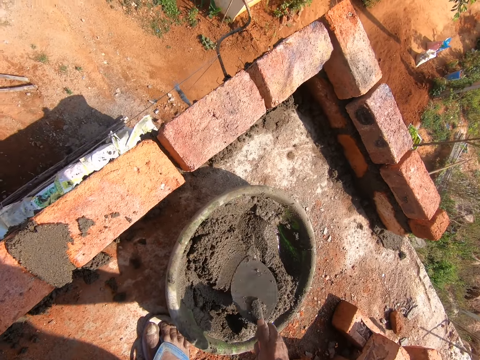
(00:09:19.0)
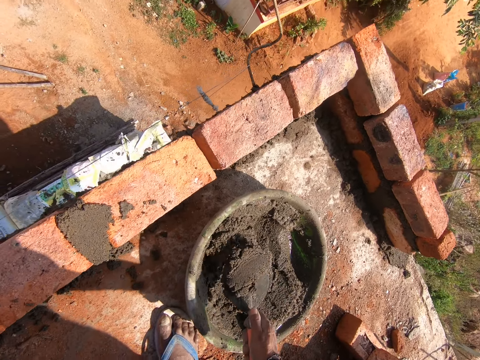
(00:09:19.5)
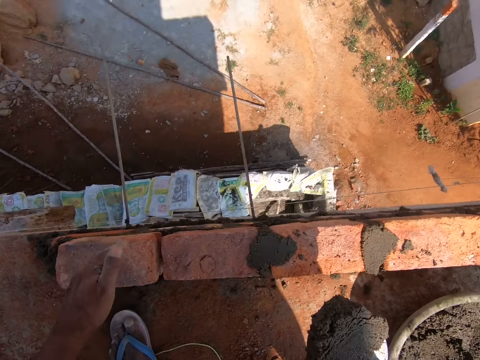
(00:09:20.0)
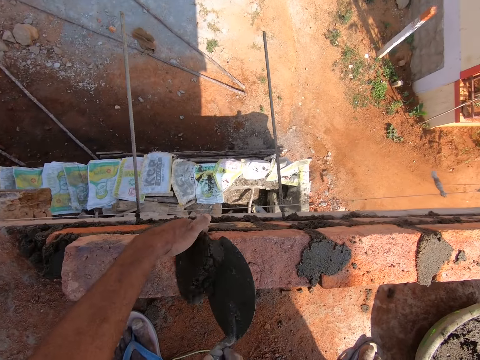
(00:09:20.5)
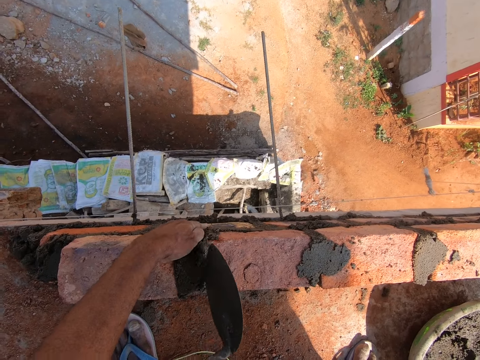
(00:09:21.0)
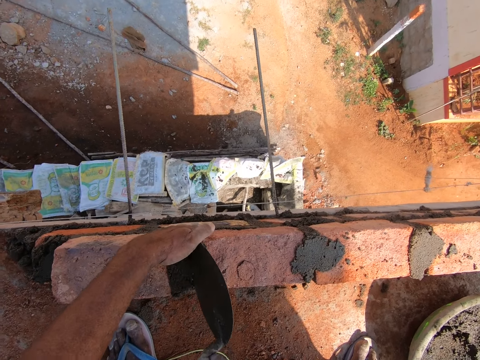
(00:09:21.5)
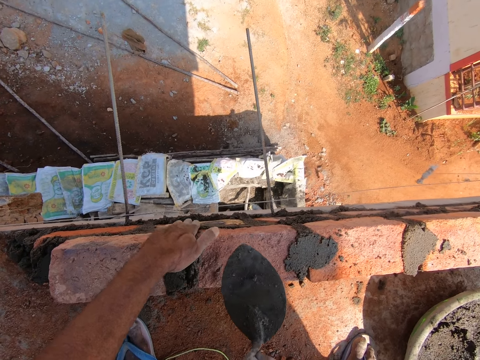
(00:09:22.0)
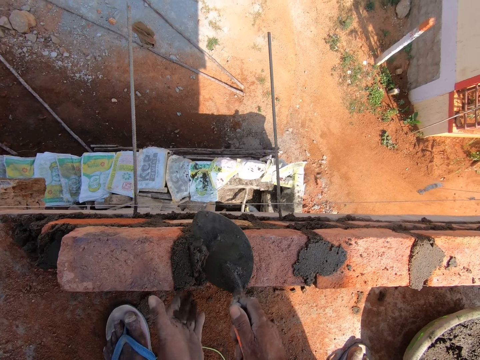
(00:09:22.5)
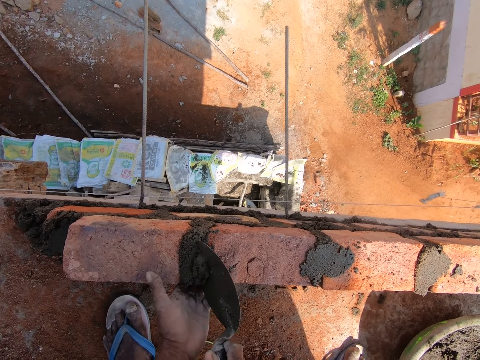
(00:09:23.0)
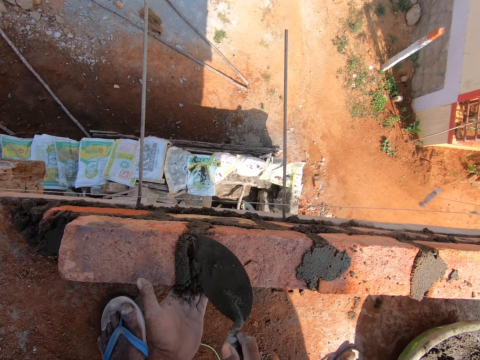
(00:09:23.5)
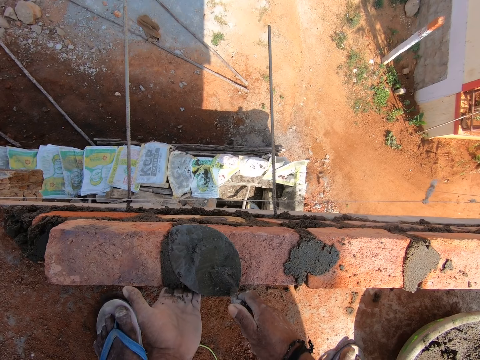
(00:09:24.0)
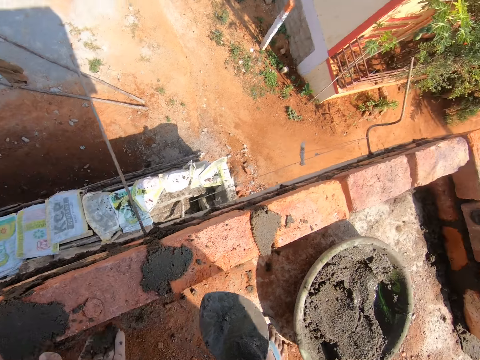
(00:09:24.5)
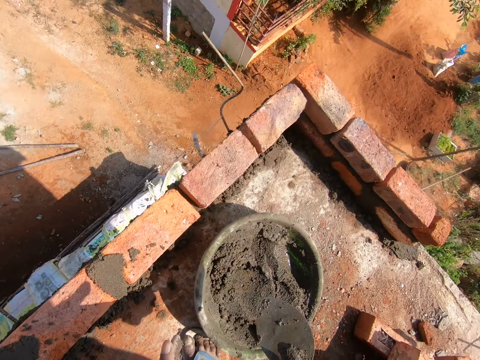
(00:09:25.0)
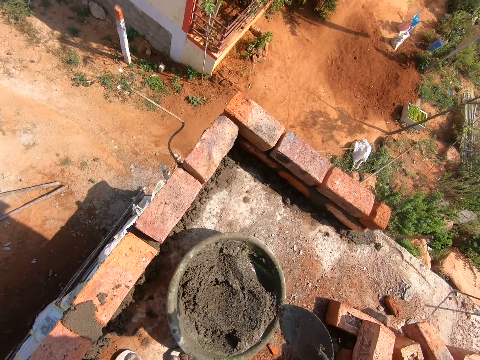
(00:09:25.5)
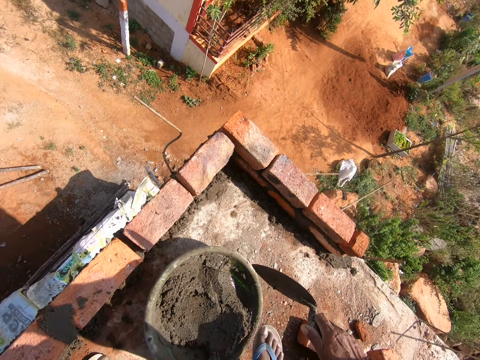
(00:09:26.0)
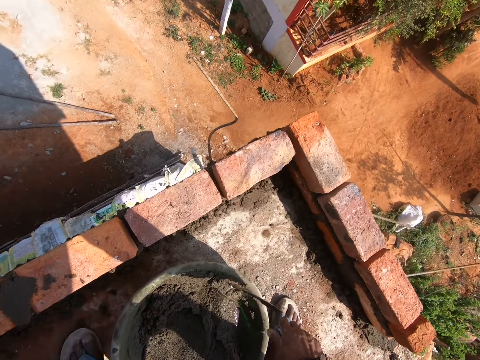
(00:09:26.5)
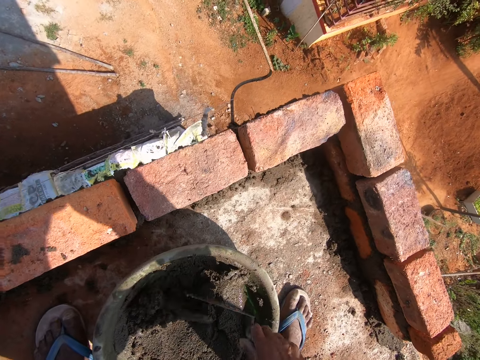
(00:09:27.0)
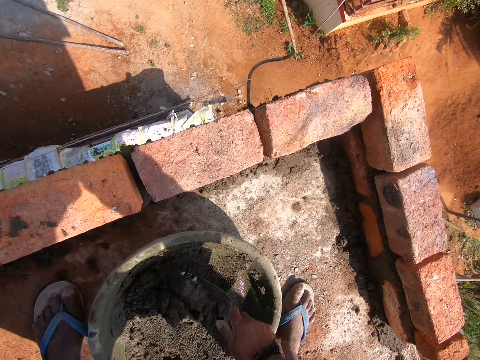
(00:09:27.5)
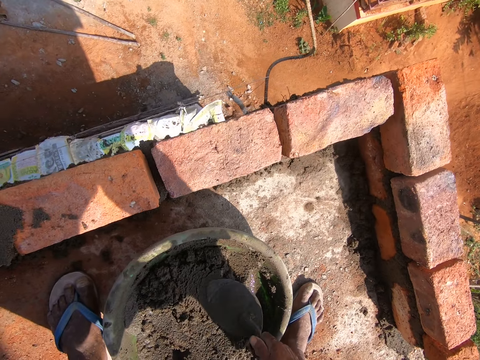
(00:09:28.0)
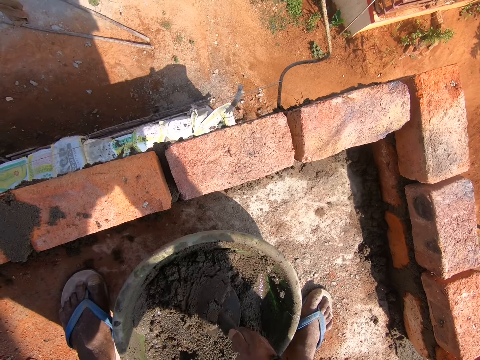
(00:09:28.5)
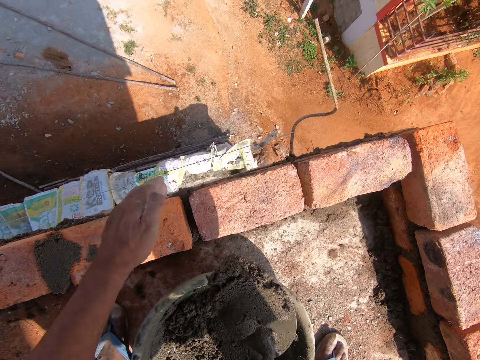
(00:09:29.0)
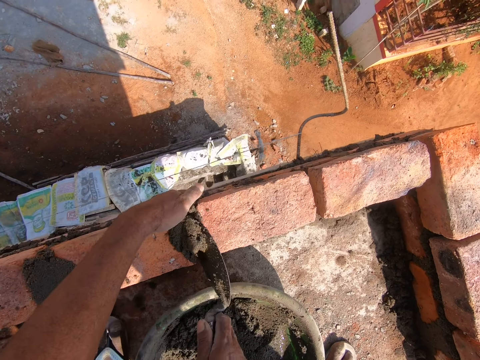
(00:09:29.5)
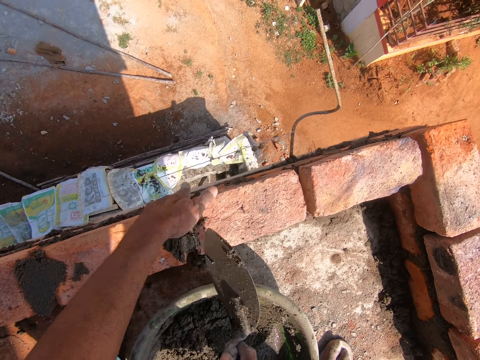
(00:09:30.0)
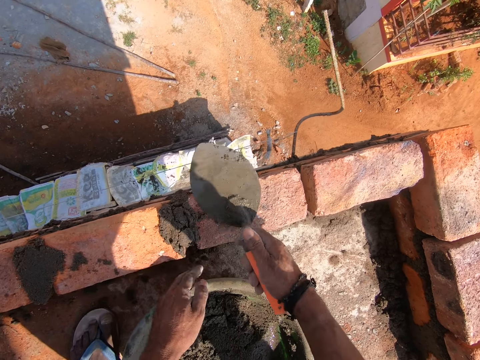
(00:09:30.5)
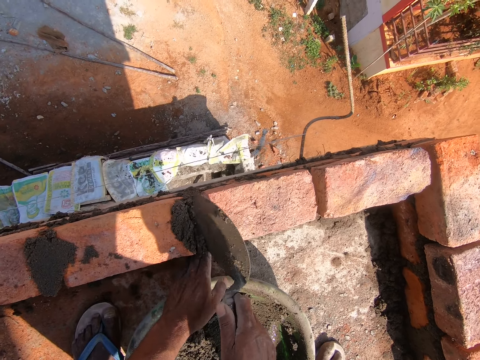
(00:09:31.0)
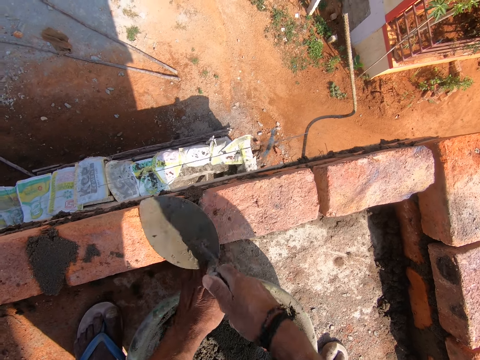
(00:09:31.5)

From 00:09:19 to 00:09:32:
The camera wearer picks cement with the trowel. They put cement between the bricks. They pick cement with the trowel. They mix sand. They put cement between the bricks. They put sand on the bricks.

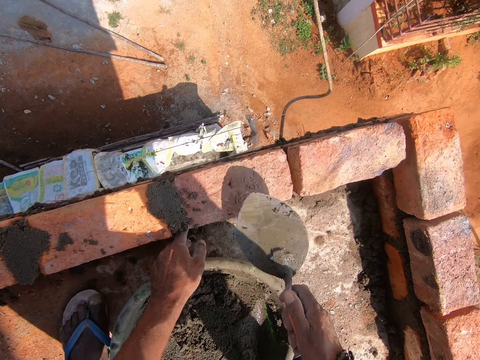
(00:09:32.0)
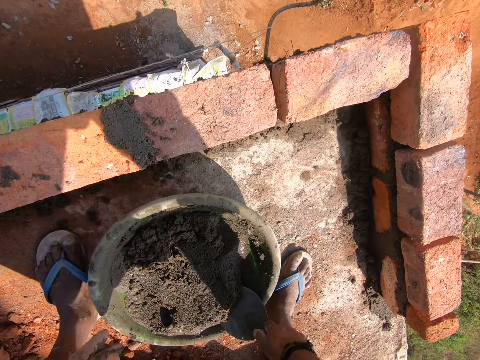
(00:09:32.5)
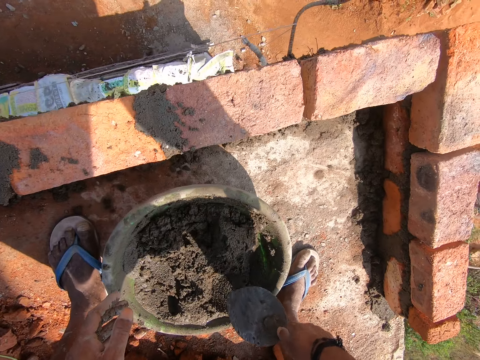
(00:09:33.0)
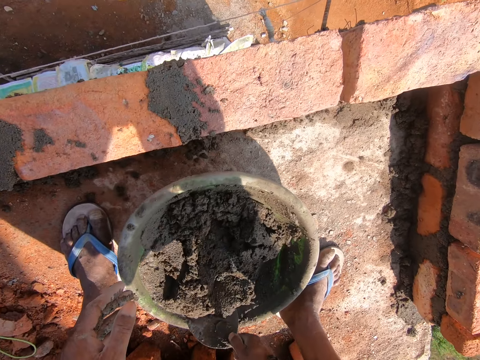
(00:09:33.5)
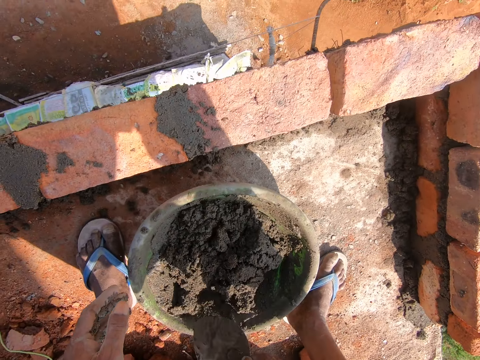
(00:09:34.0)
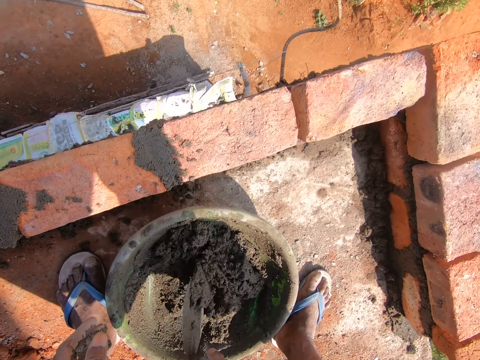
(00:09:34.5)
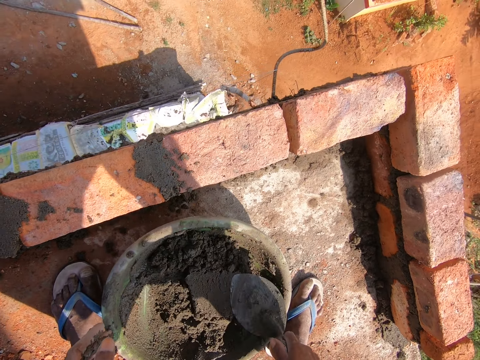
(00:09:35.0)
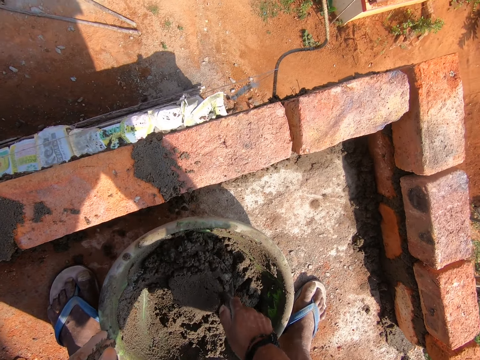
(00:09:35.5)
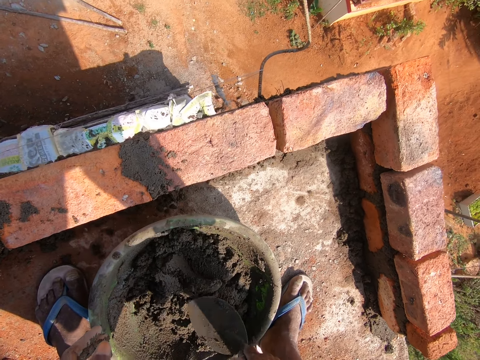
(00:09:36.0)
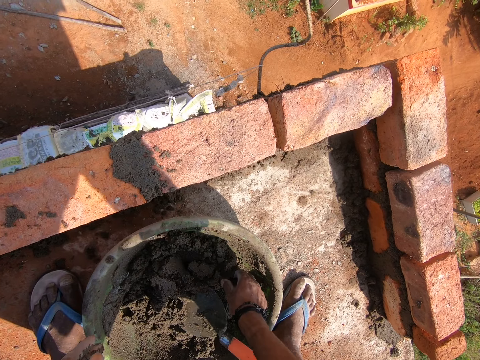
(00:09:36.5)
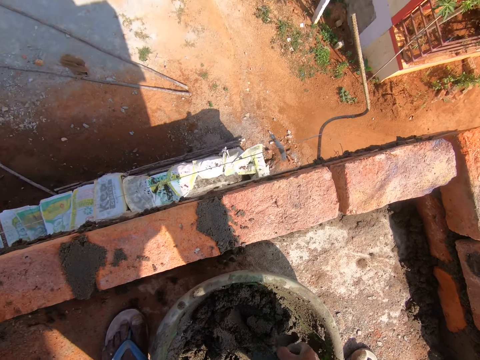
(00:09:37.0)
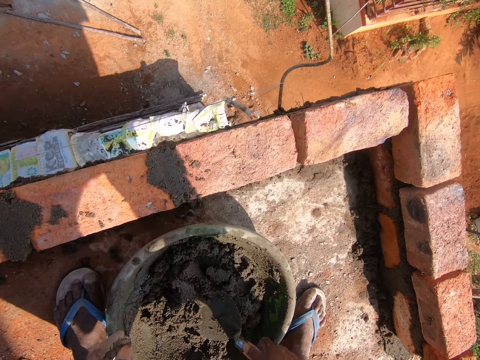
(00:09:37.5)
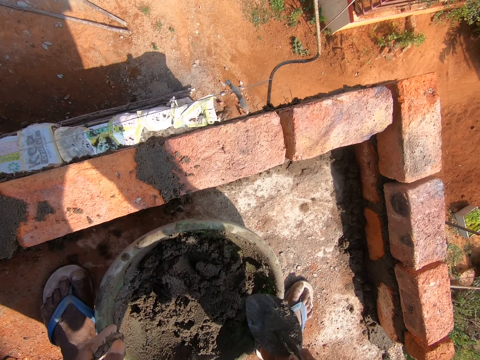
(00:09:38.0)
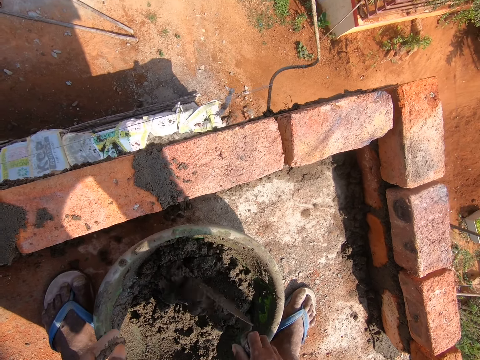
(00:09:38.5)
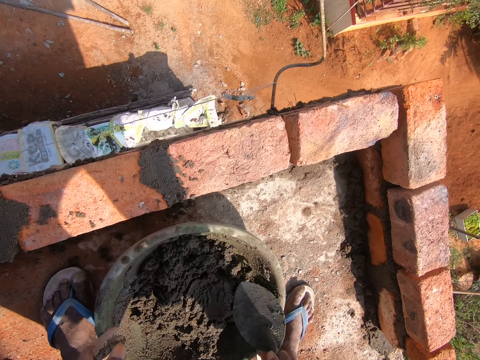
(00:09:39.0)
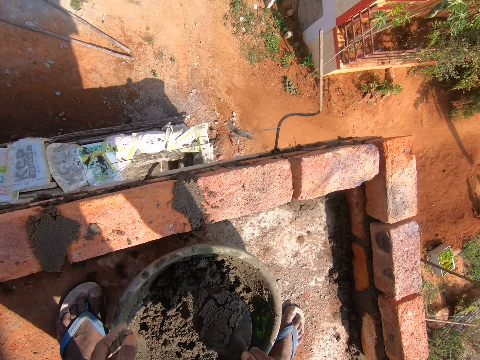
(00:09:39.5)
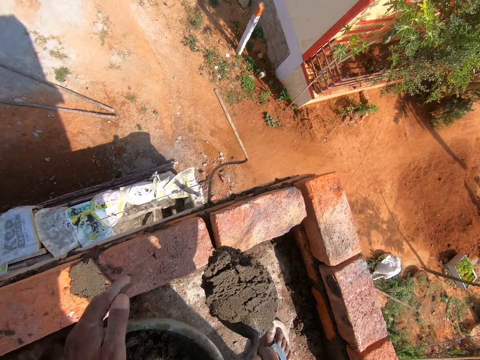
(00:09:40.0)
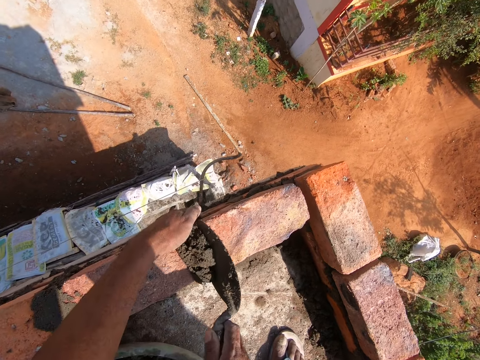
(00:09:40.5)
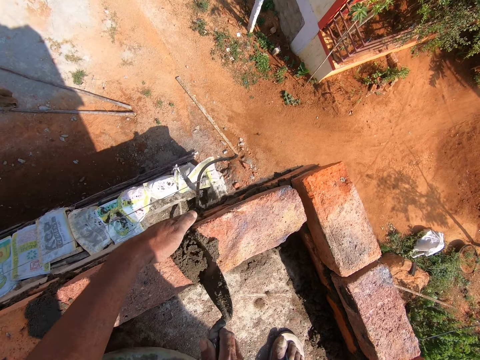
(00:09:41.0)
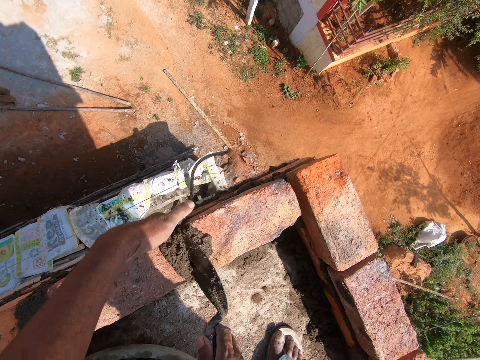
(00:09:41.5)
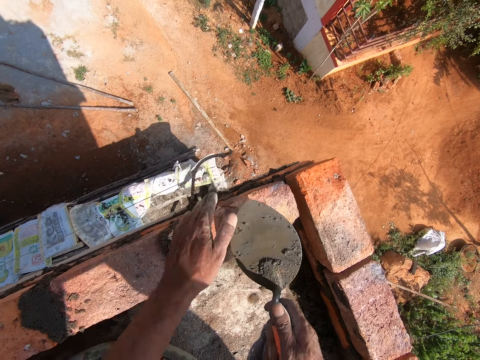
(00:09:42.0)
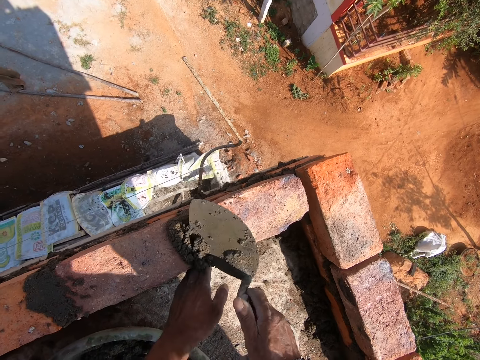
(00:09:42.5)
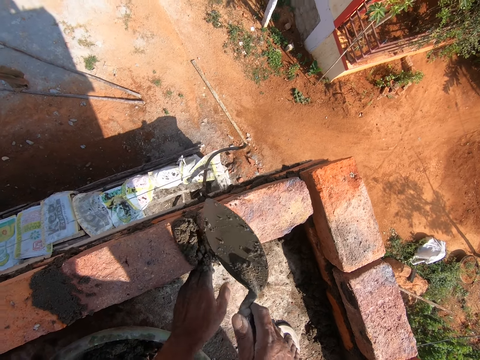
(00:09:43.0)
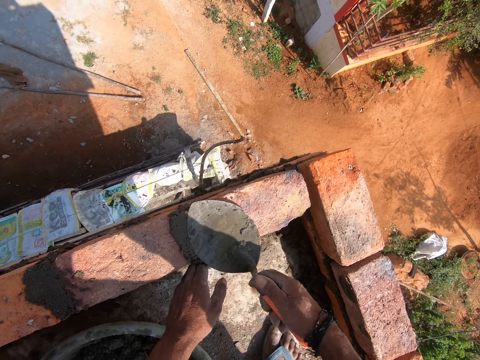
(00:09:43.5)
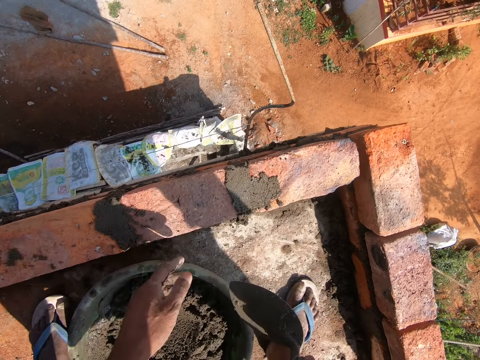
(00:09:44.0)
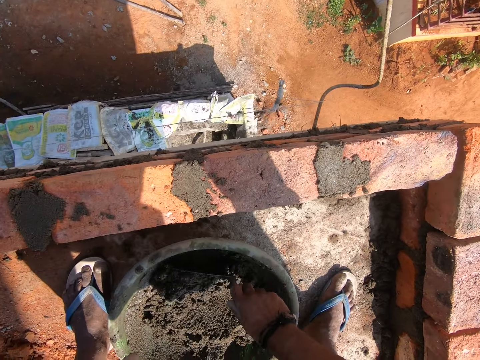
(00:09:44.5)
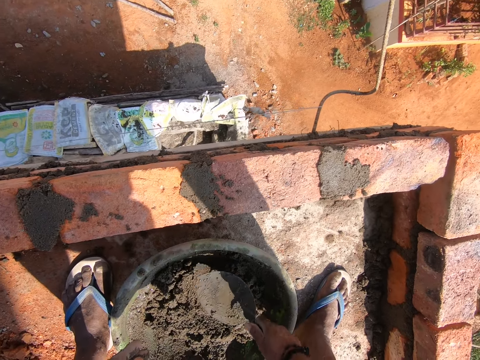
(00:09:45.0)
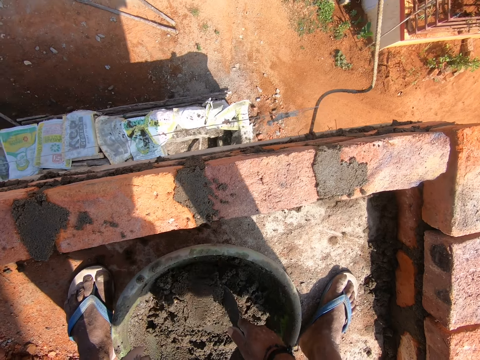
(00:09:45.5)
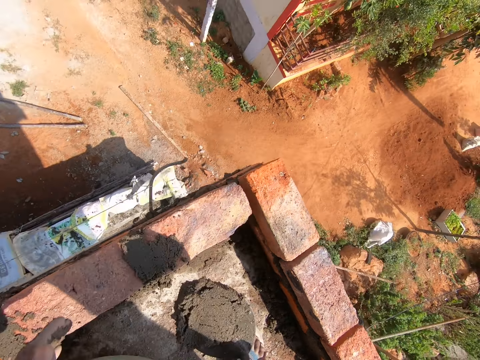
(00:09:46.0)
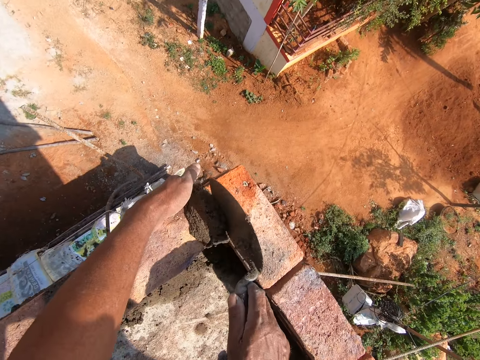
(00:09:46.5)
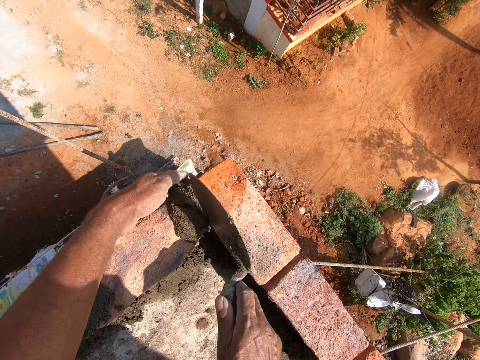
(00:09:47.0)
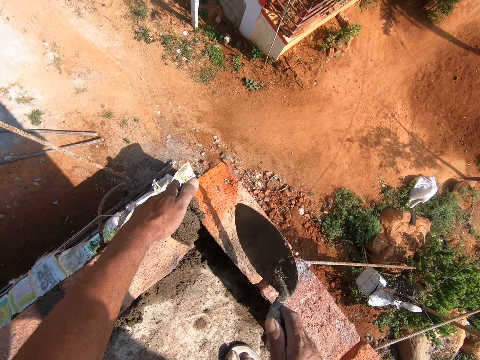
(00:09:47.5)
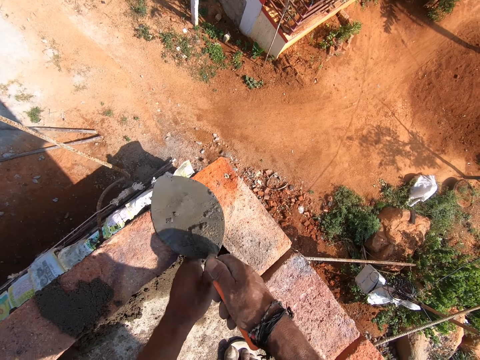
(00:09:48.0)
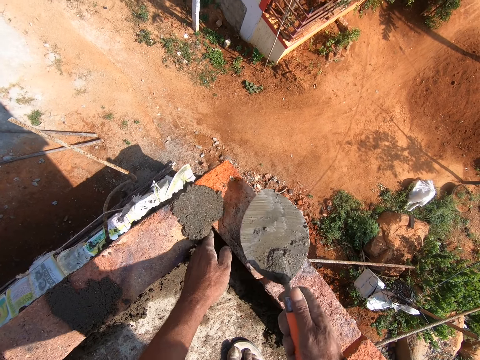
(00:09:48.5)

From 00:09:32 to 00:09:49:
The camera wearer mixes cement or sand with a trowel. They chop the sand. They mix the sand. They pick the cement with the trowel. They chop the sand. They put the cement between the bricks. They pick the cement with the trowel. They touch the trowel. They put the cement between the bricks.
